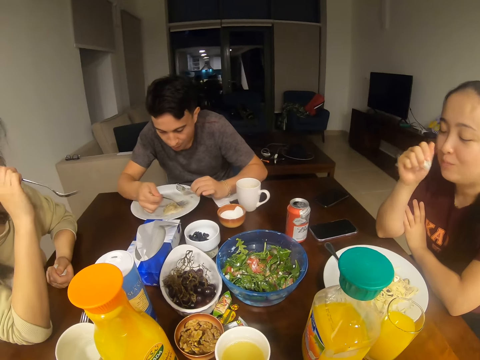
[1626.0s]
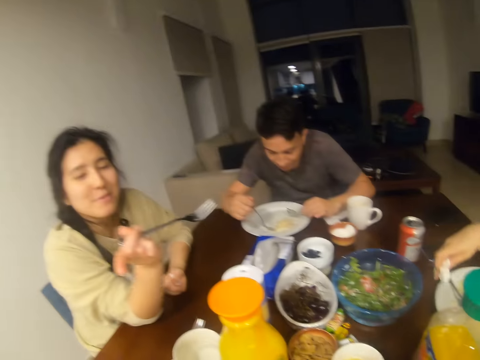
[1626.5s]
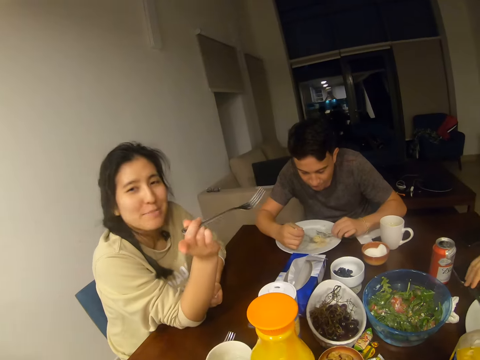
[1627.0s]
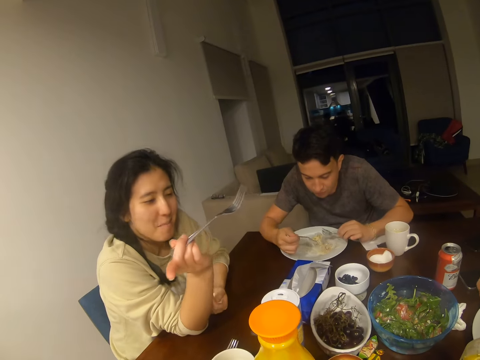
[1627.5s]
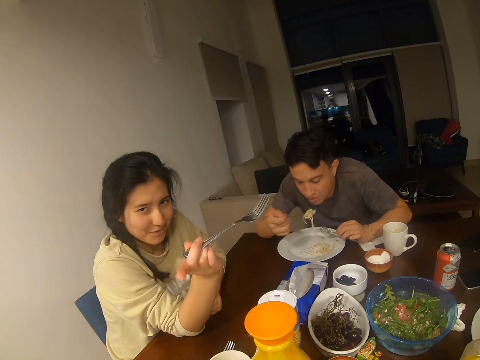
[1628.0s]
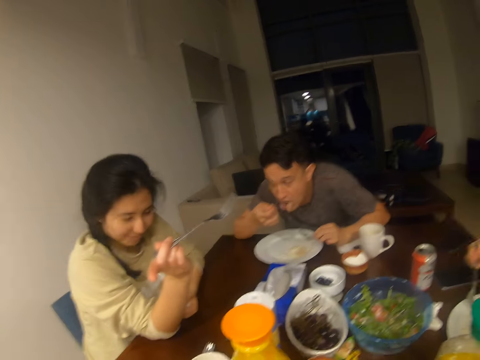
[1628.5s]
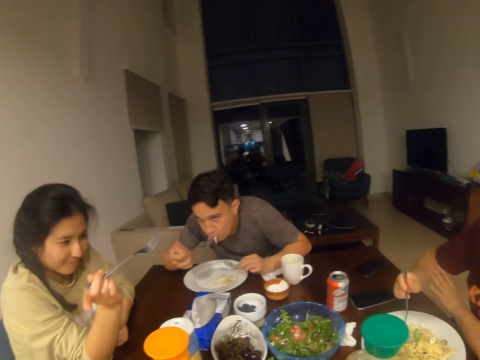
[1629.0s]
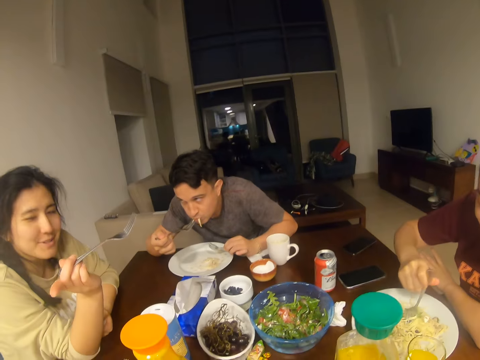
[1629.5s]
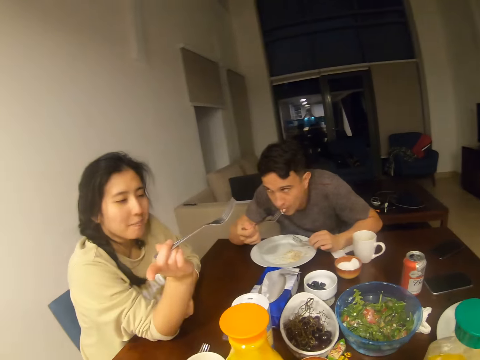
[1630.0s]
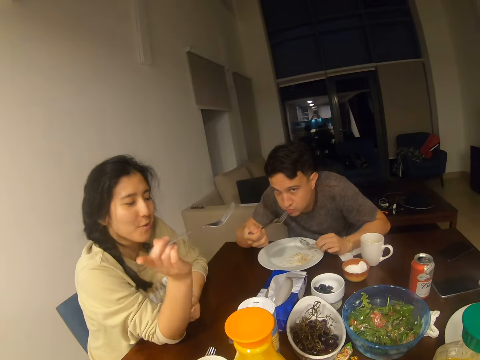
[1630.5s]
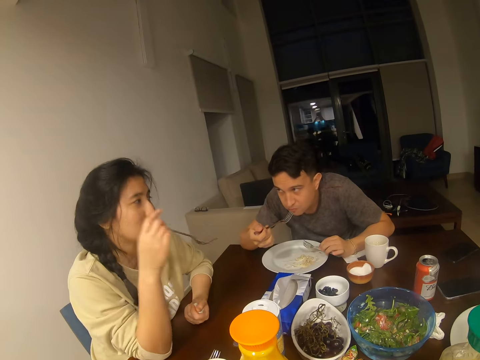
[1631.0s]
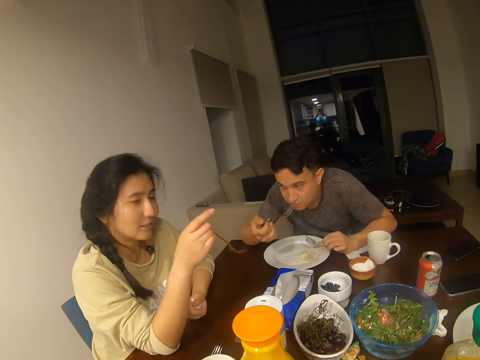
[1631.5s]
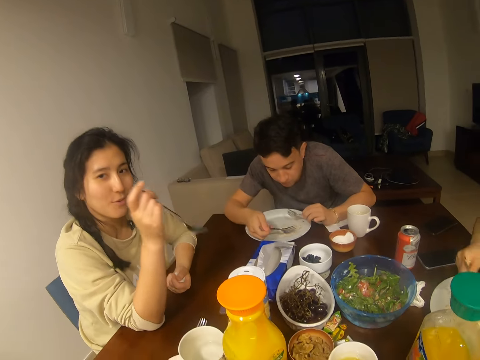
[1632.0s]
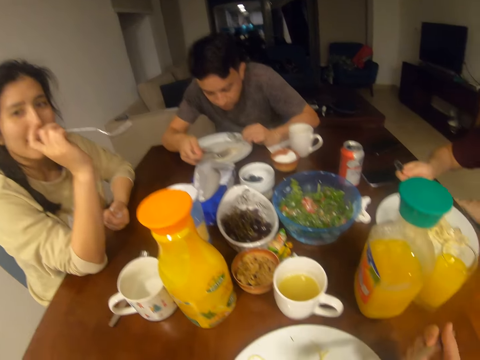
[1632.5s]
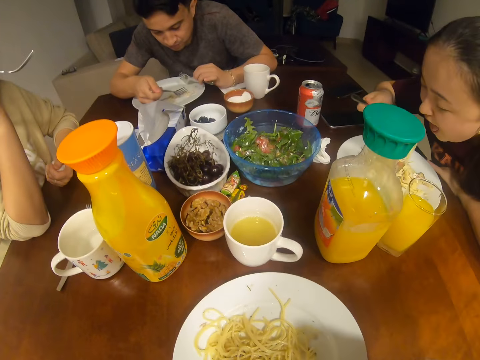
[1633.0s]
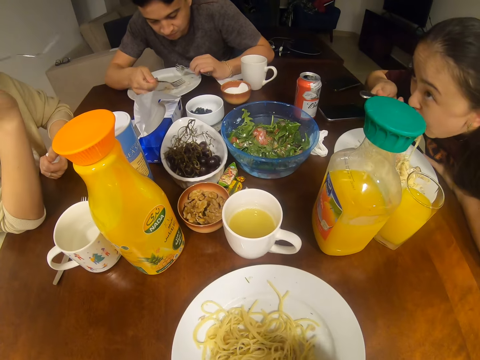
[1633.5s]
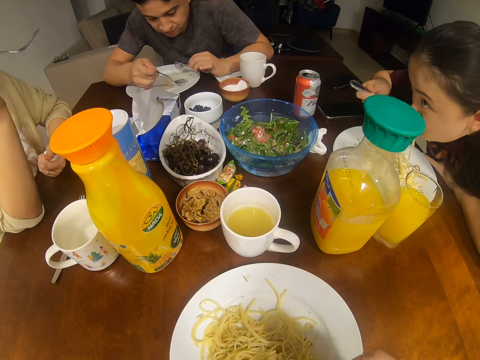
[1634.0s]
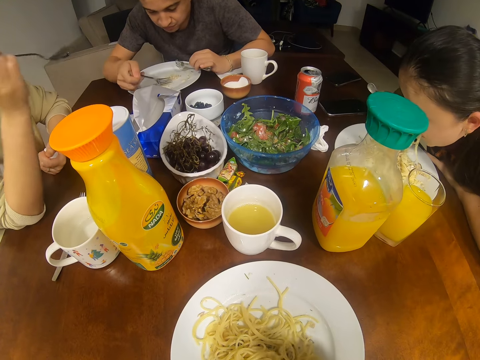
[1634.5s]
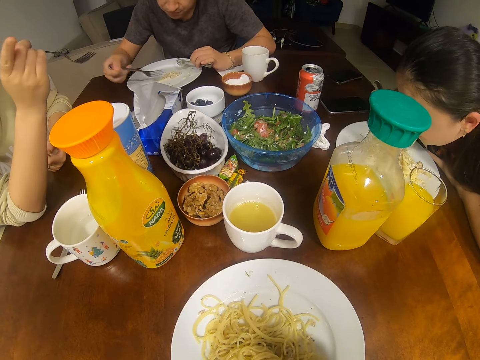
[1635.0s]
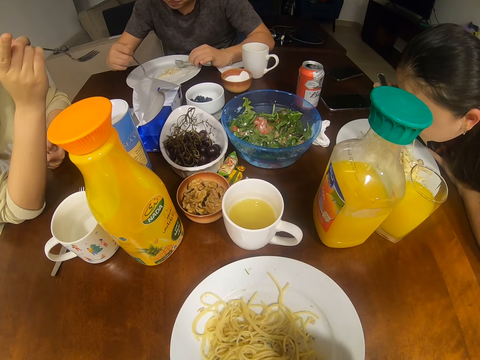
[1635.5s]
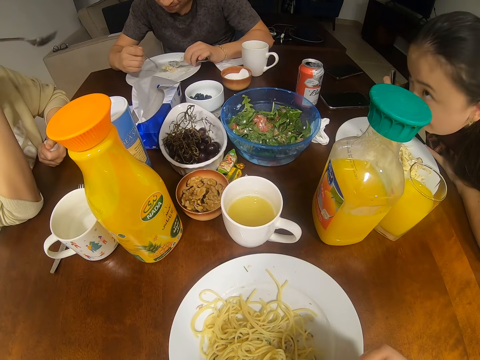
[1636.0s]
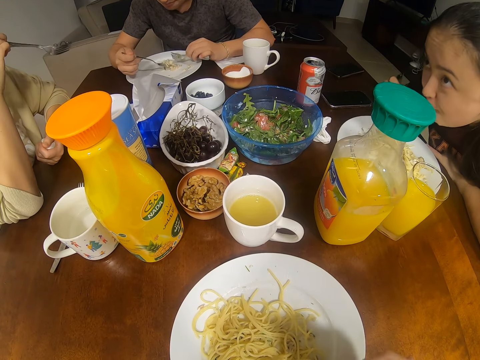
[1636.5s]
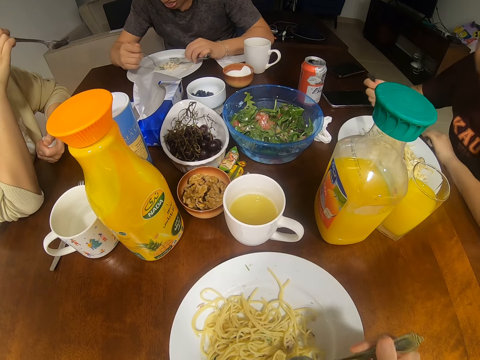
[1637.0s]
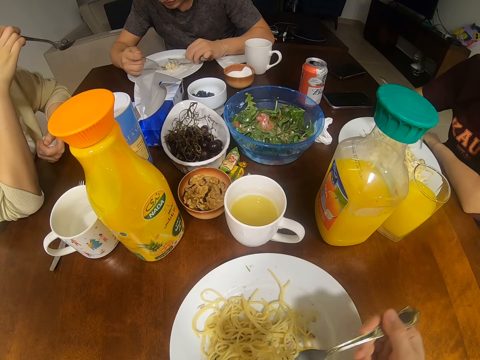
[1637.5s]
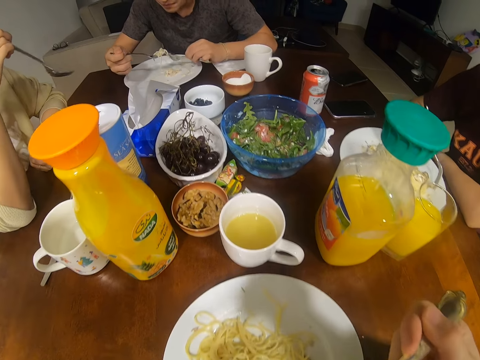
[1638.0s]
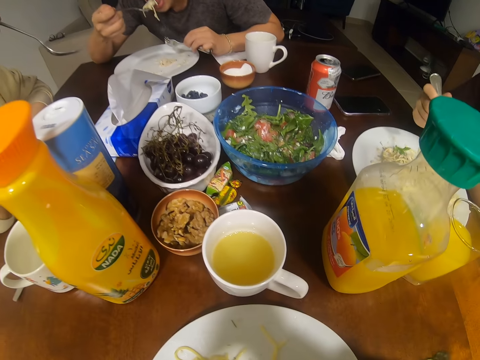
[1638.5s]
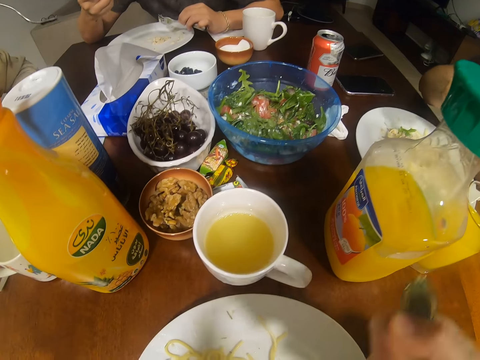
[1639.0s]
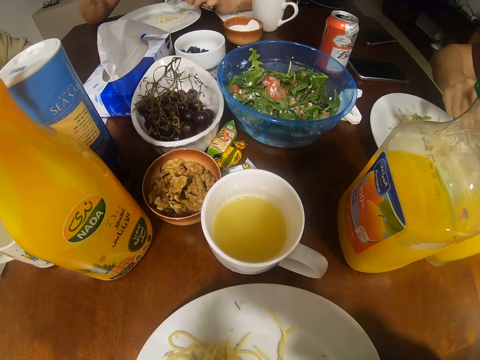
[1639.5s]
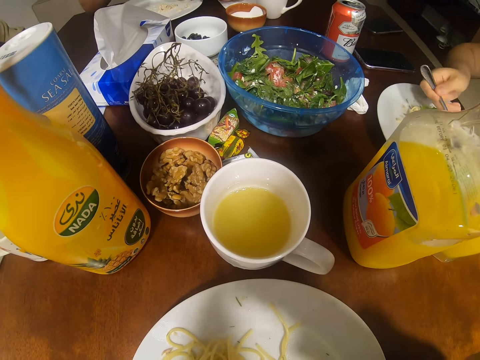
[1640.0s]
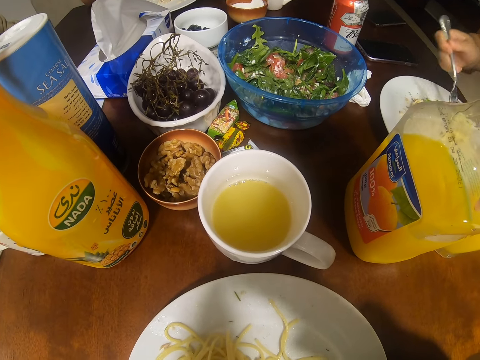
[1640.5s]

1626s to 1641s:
A man eats. The camera wearer dialogues with a woman. A woman converses with the camera wearer, another woman and a man. The first man eats. The camera wearer dialogues with the woman. Another woman eats.

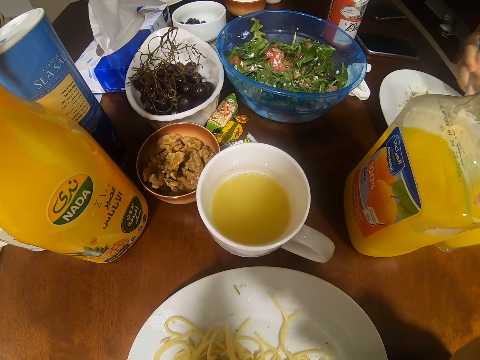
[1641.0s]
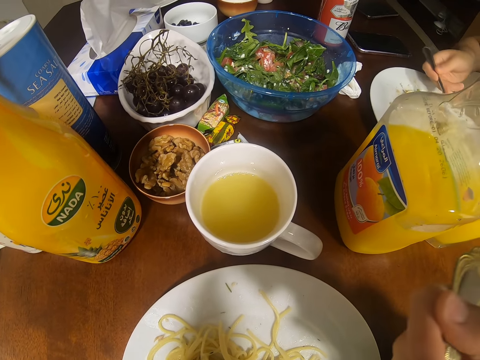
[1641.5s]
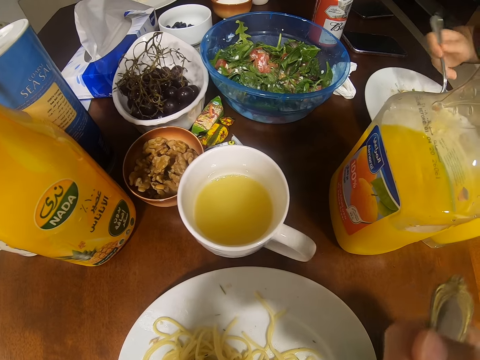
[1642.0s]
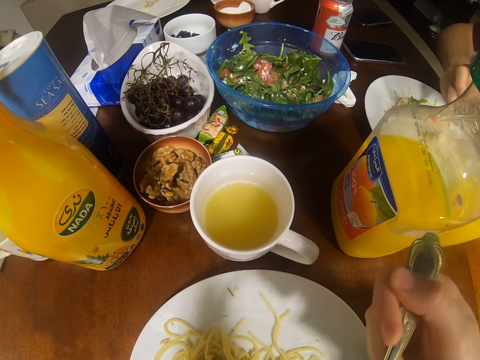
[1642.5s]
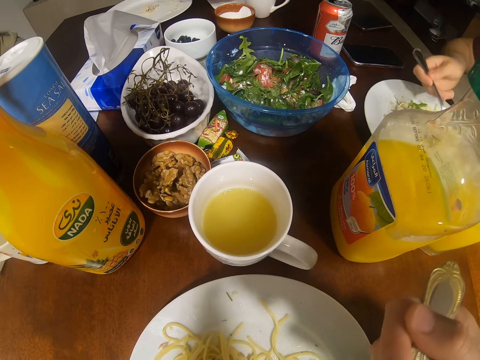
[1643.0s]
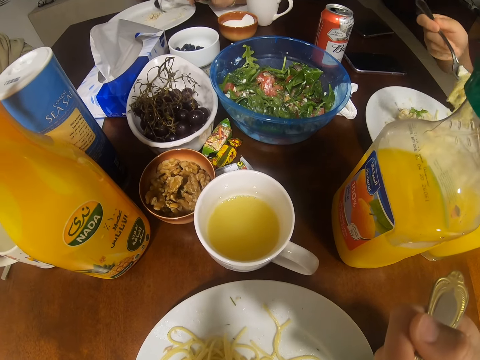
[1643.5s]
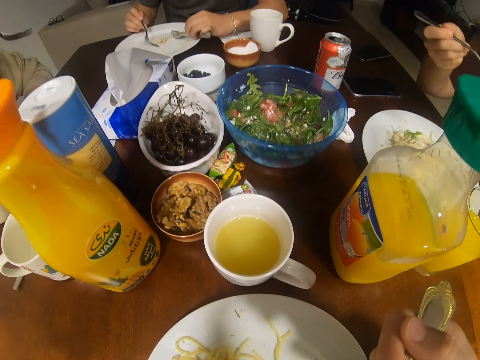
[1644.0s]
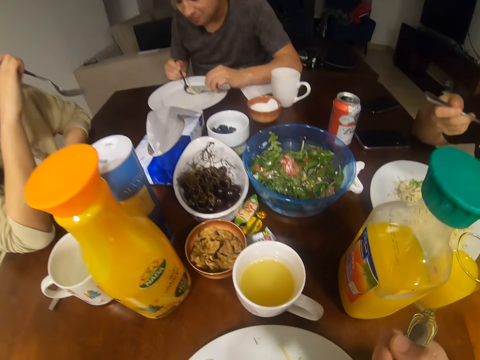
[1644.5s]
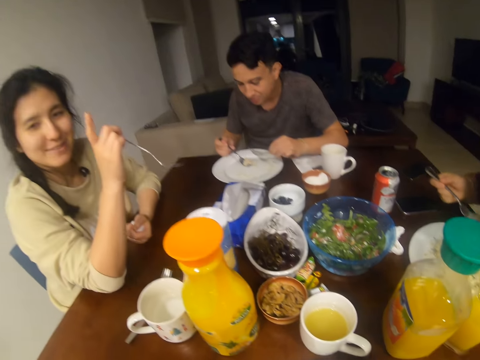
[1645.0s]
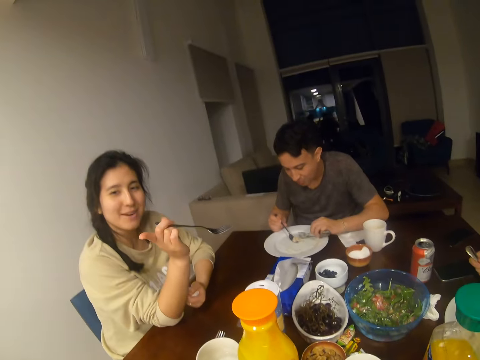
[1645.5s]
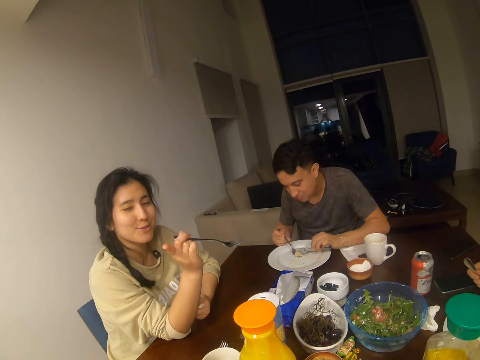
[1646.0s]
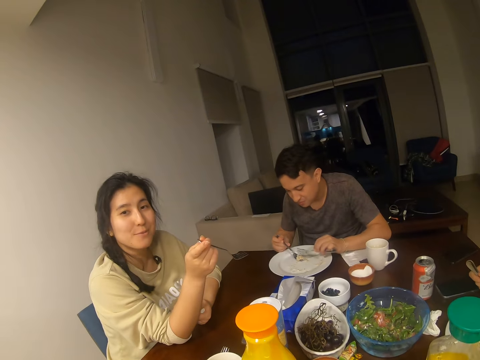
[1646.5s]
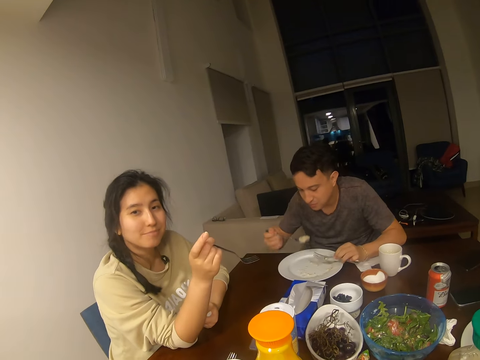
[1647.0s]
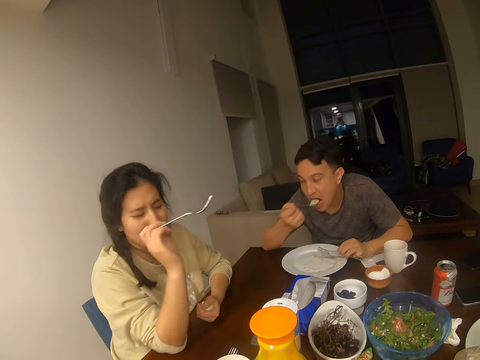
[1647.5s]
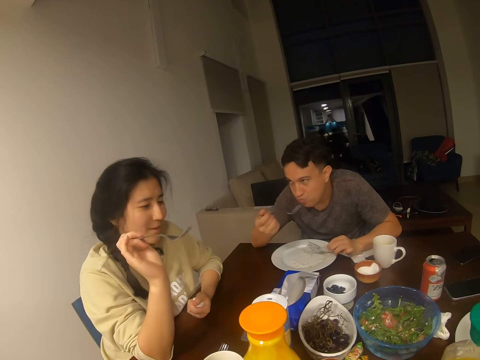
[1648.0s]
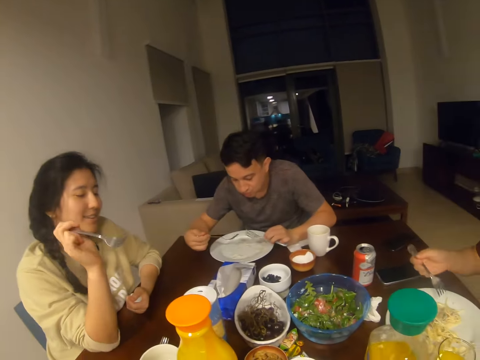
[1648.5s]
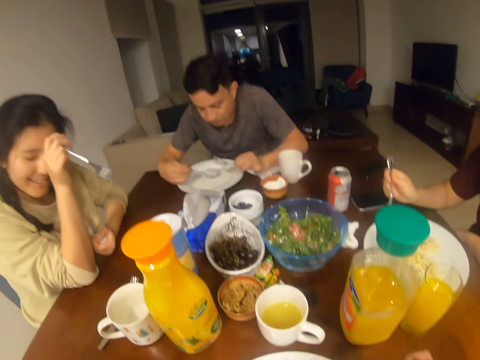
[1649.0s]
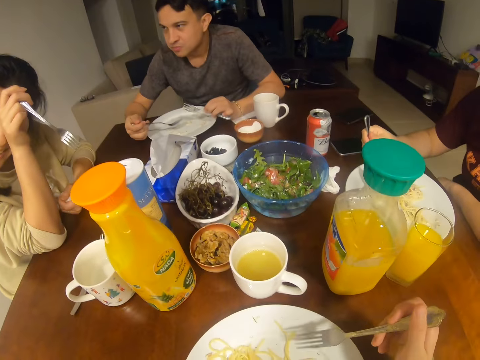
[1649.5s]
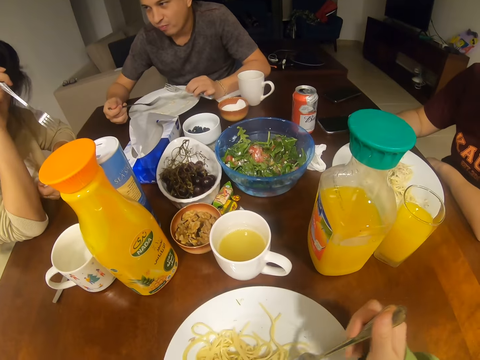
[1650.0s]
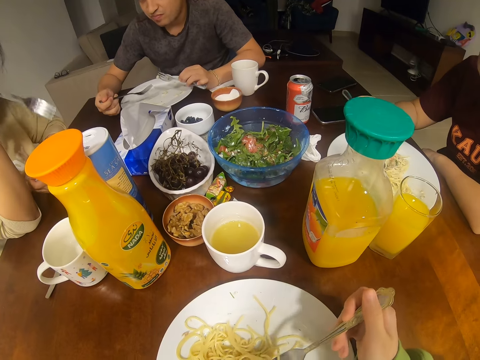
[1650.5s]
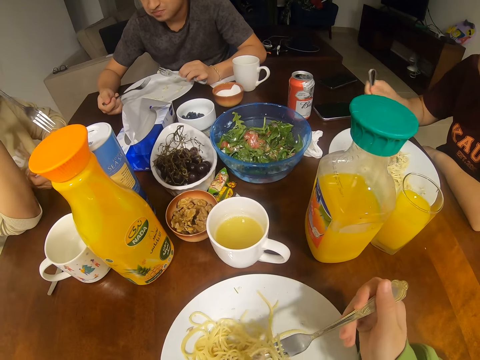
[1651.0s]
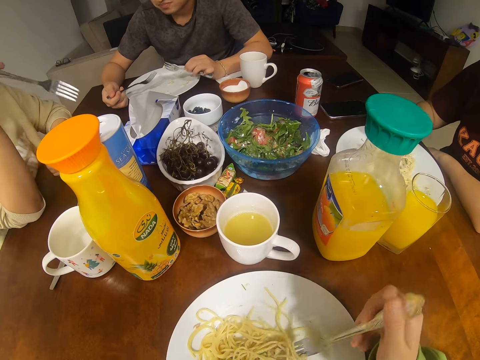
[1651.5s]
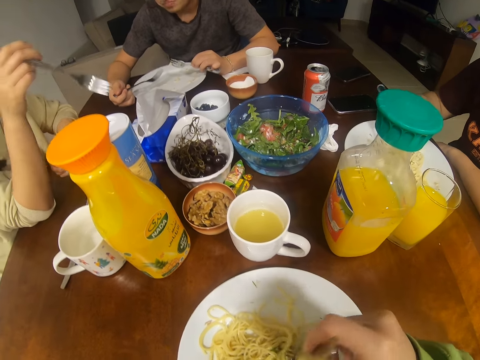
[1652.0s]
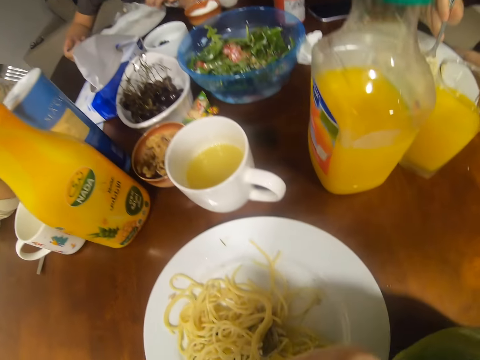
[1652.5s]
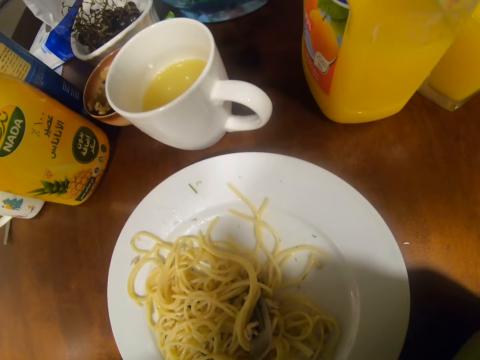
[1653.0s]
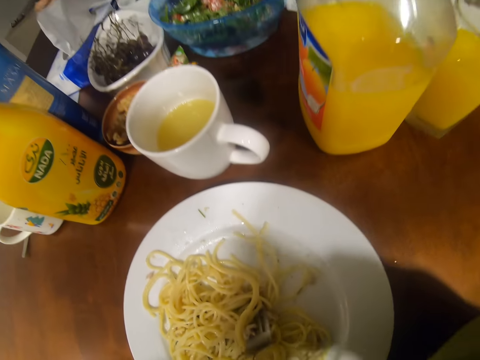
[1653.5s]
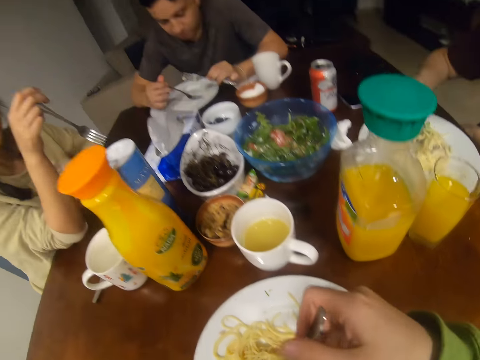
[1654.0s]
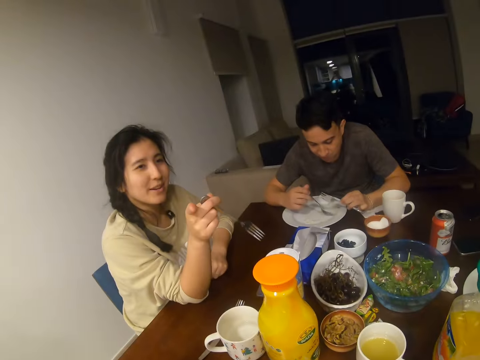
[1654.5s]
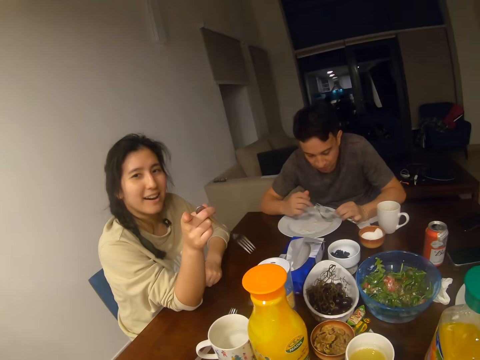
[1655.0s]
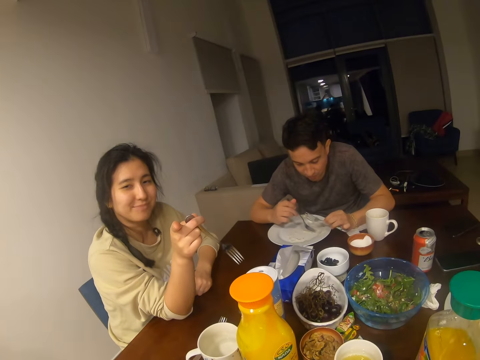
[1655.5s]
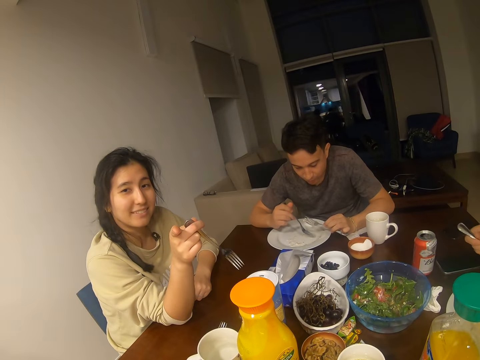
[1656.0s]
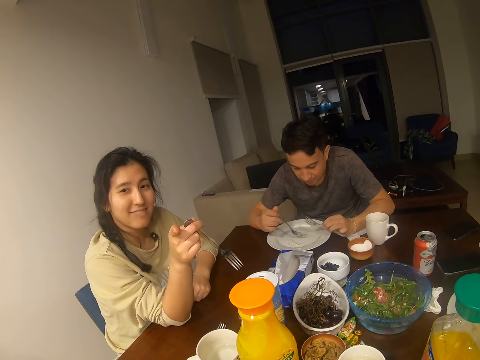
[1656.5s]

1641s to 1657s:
The camera wearer eats the spaghetti. A girl talks to the camera wearer.
